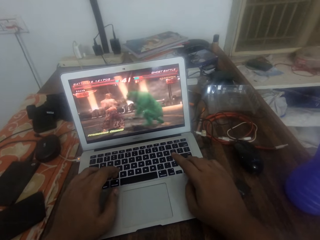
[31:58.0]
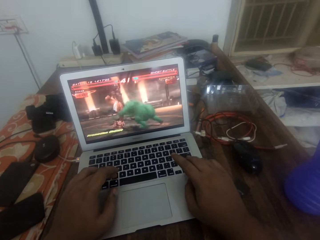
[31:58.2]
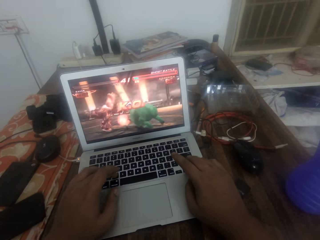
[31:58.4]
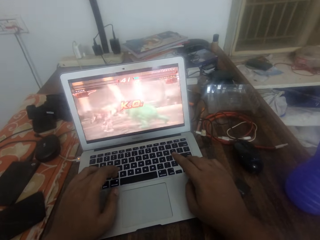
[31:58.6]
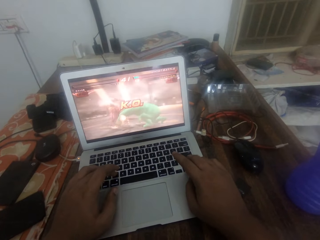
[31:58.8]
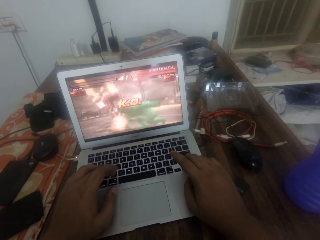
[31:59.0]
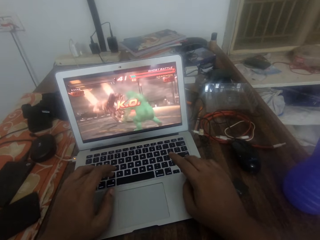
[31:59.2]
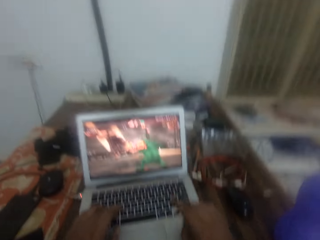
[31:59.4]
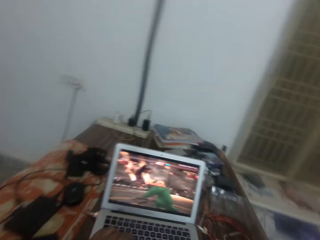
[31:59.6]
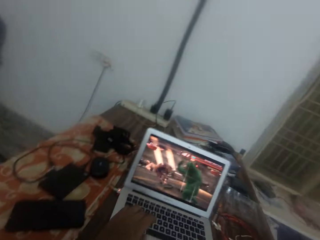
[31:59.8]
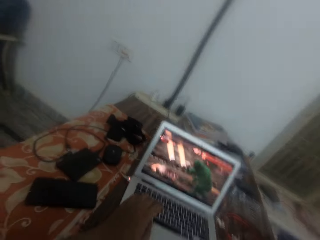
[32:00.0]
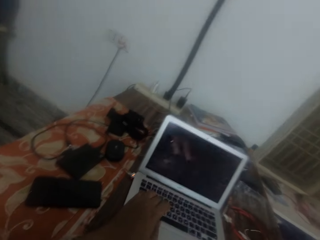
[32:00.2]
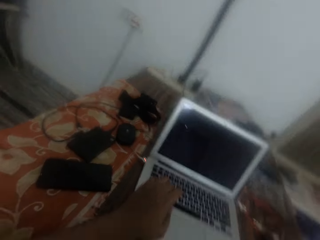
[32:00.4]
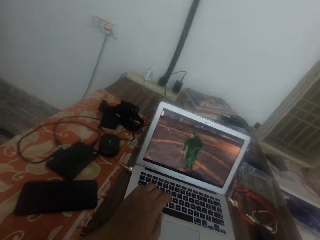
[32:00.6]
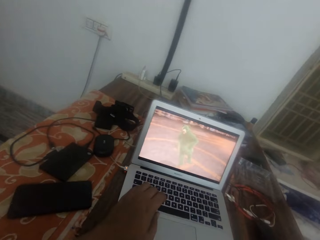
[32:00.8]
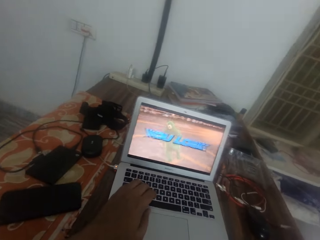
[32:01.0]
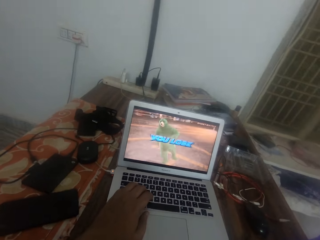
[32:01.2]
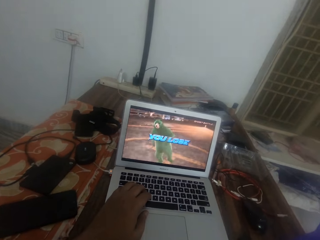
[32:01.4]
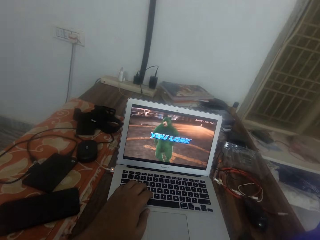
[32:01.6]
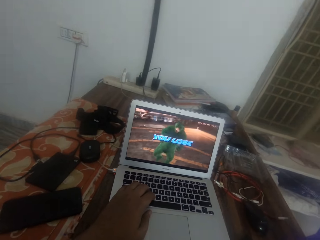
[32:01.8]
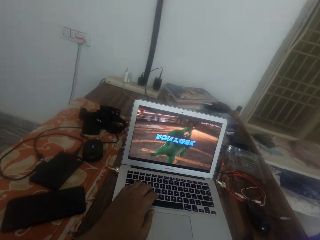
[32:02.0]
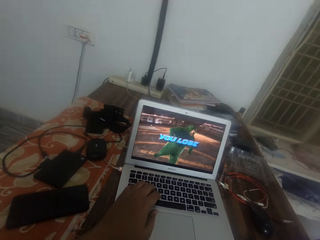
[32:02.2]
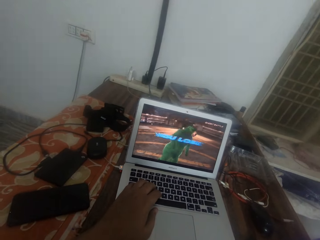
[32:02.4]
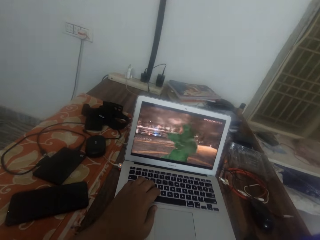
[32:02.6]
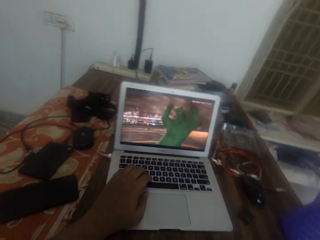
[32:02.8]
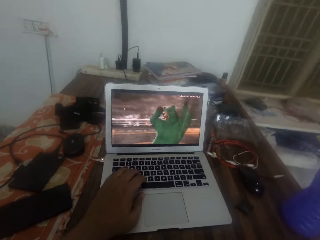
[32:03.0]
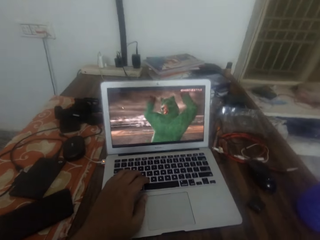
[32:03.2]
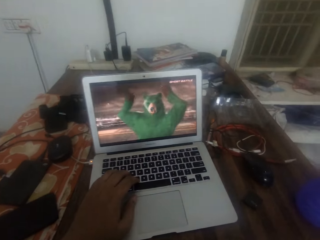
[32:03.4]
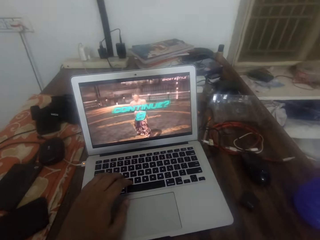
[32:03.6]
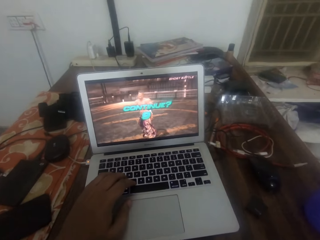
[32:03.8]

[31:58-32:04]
The camera wearer takes his right hand off the laptop.
